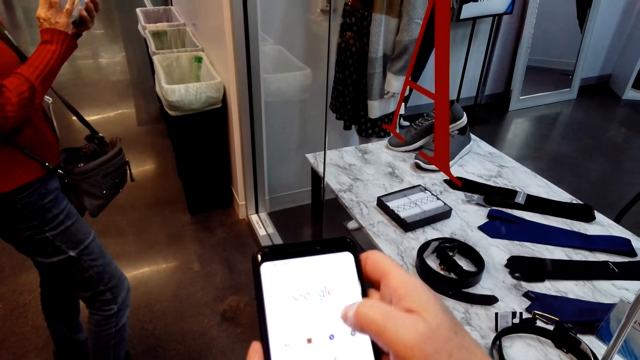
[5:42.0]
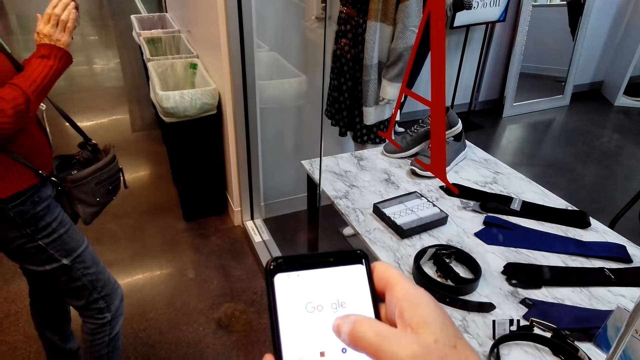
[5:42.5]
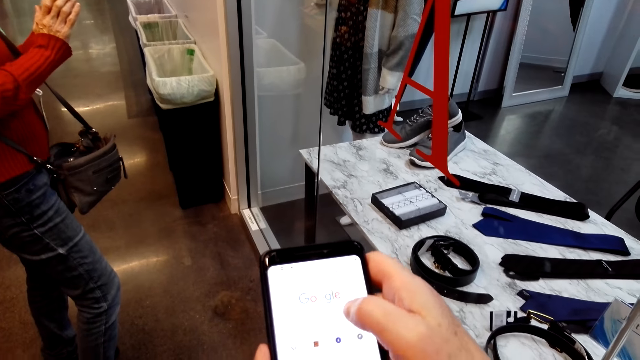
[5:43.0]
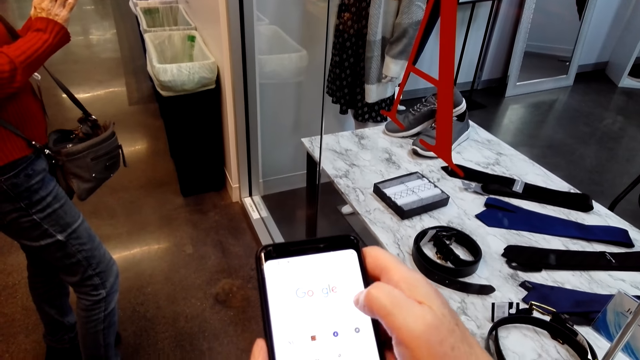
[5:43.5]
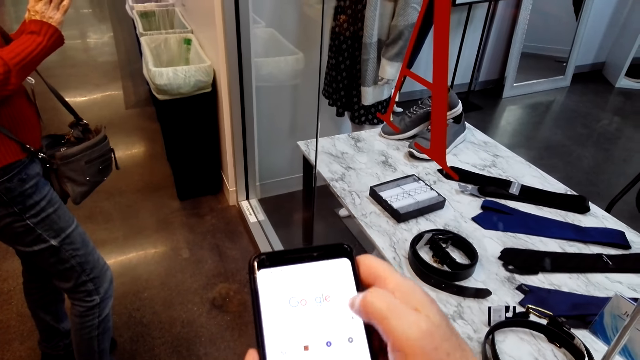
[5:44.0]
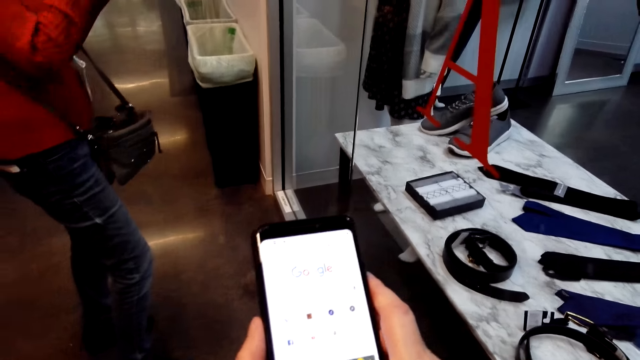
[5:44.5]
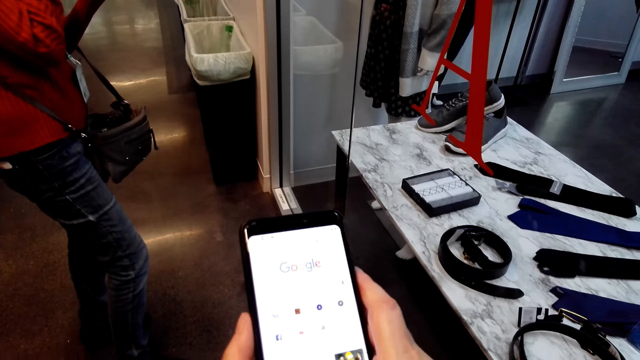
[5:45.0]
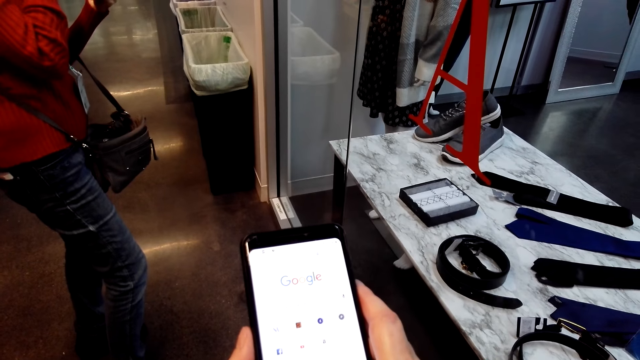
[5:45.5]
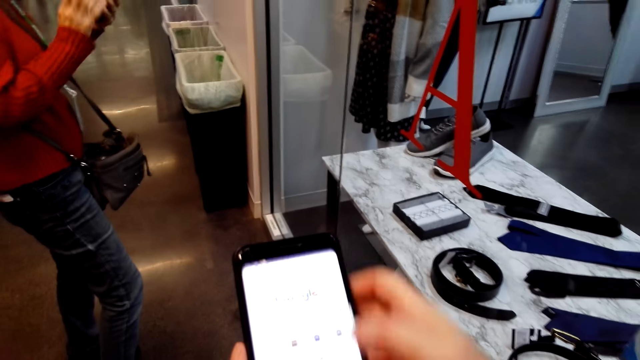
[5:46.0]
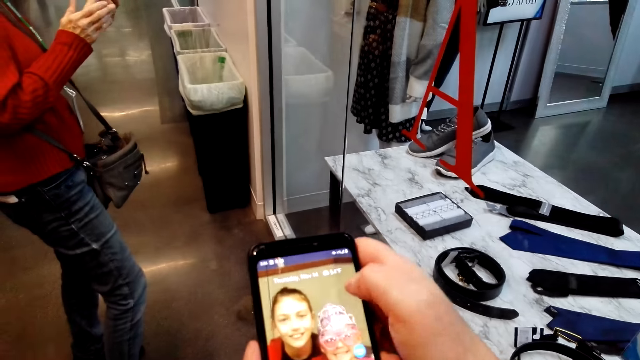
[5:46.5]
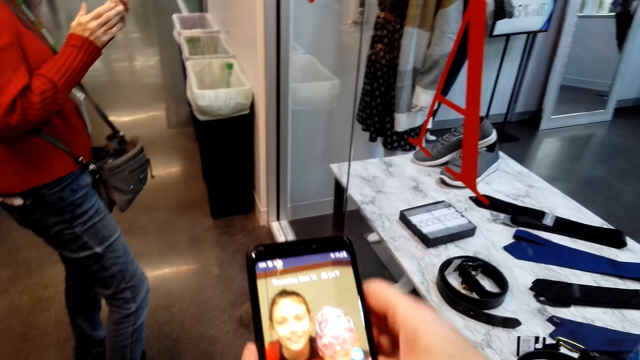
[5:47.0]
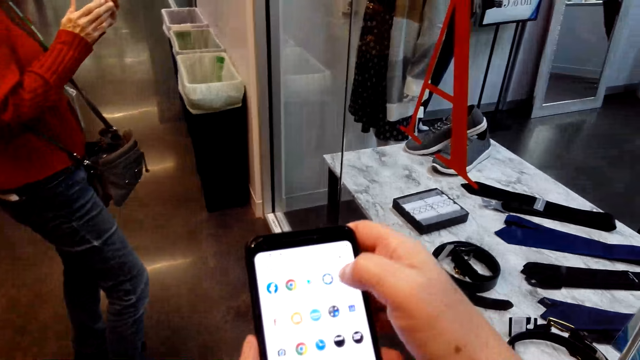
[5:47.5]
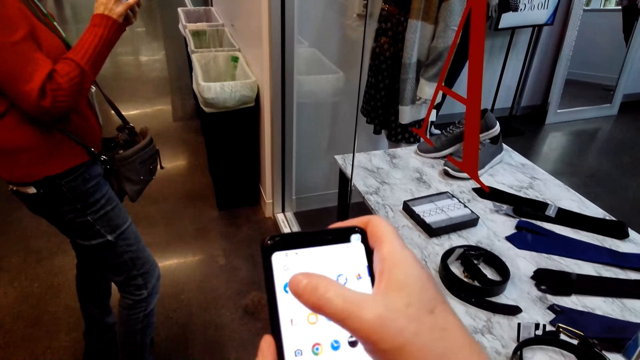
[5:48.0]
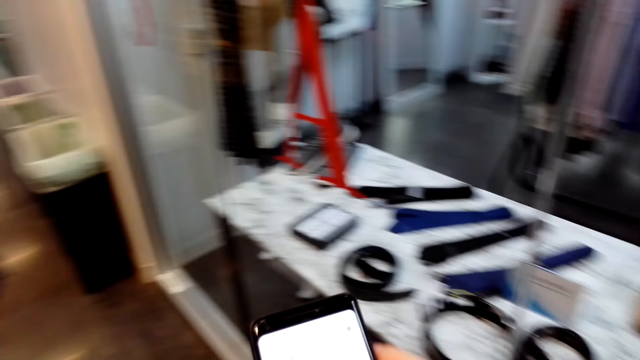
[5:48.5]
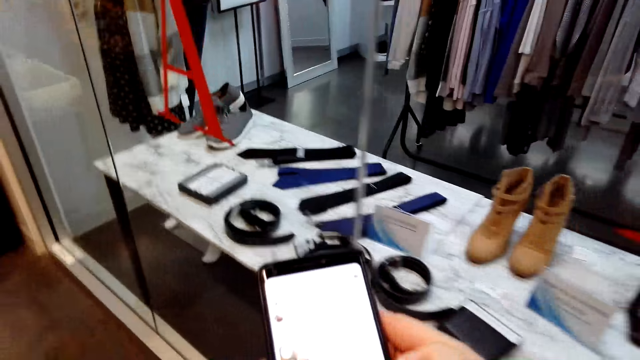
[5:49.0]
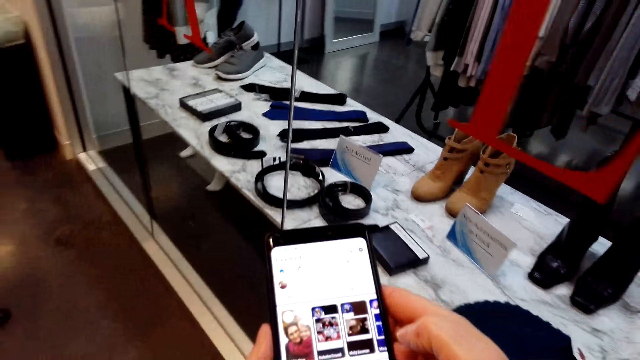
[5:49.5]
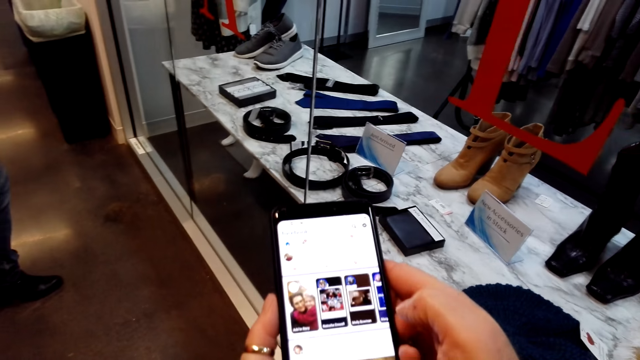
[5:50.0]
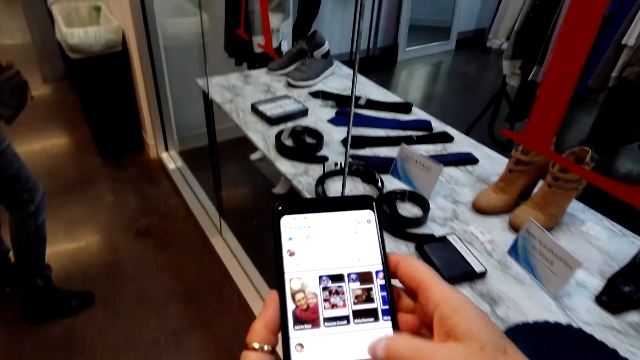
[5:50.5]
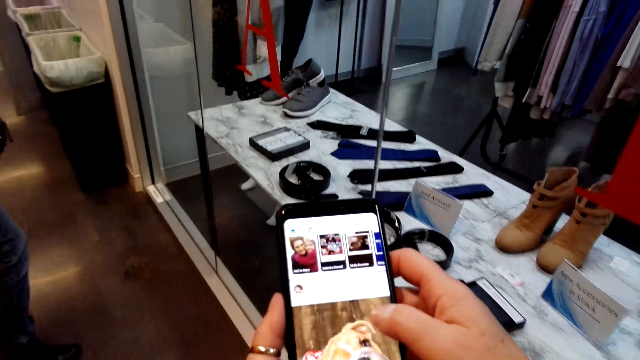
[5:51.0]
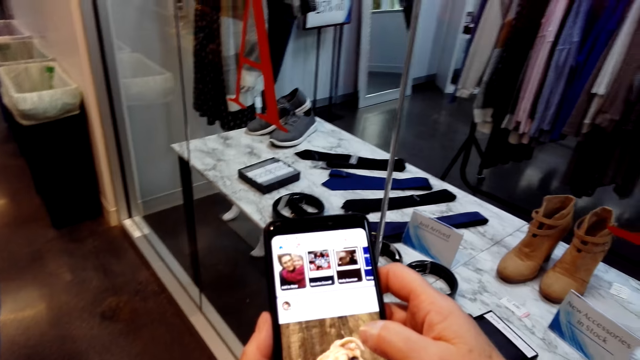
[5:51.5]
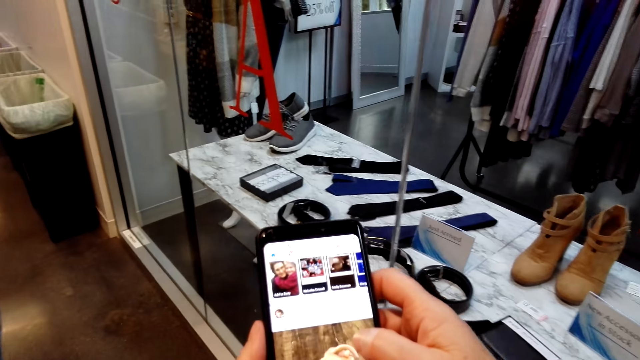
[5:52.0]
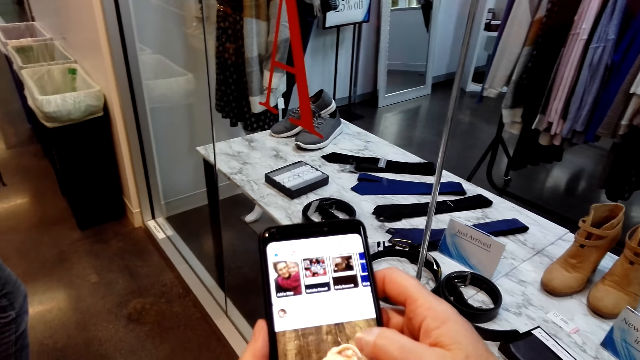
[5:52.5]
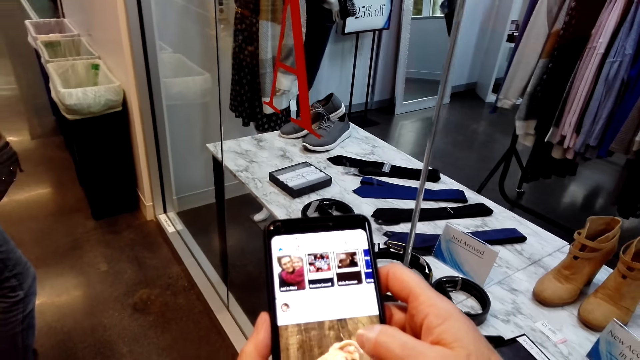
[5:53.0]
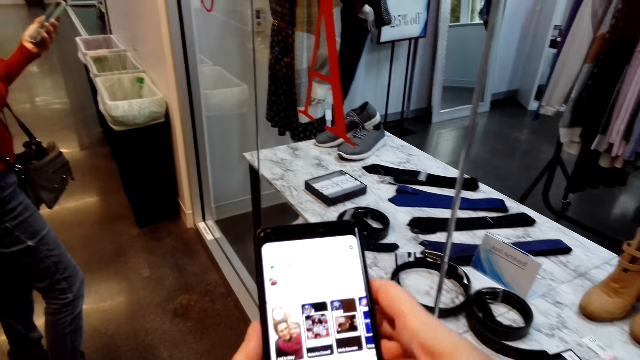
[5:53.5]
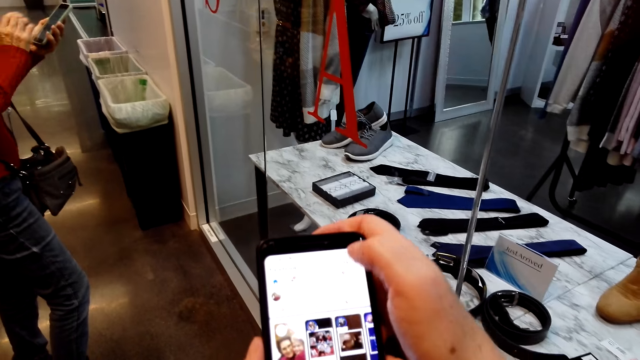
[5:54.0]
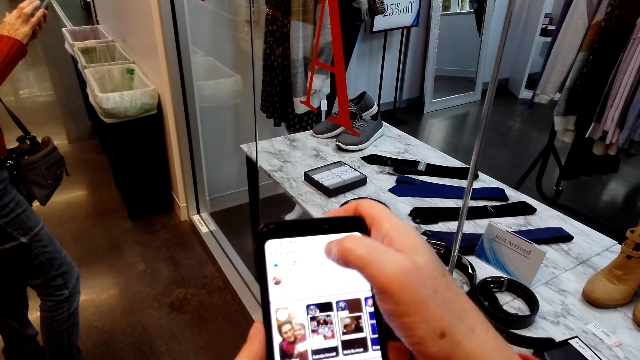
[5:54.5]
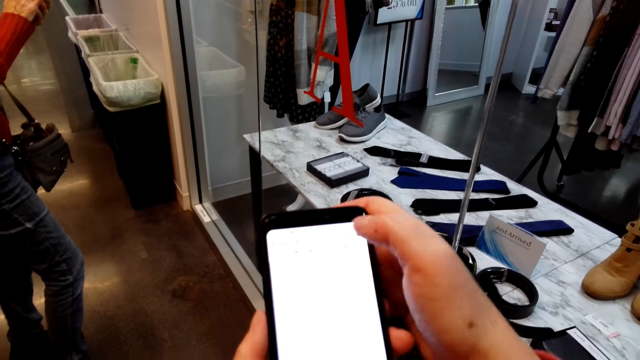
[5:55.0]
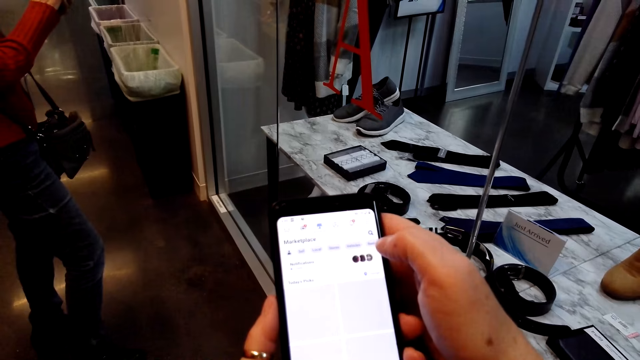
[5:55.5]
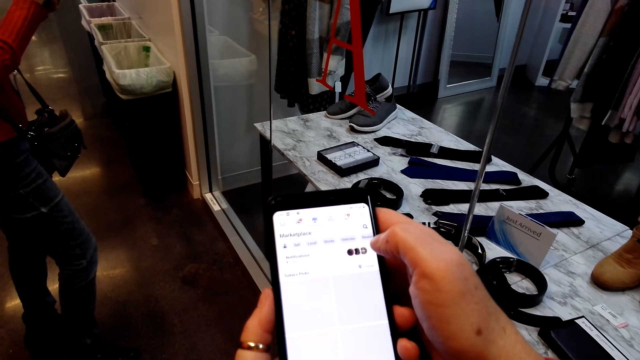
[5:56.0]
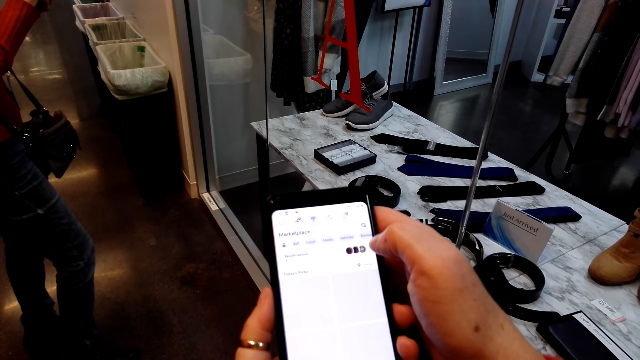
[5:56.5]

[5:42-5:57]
The camera wearer uses her phone. The lady uses the phone. The camera wearer stares at the phone. They scroll the phone. They move around. They stare at the phone. They scroll the phone.

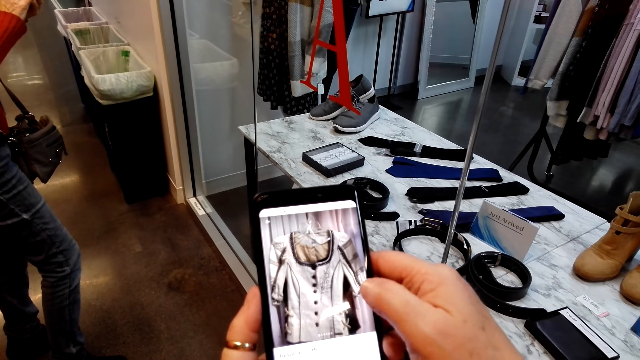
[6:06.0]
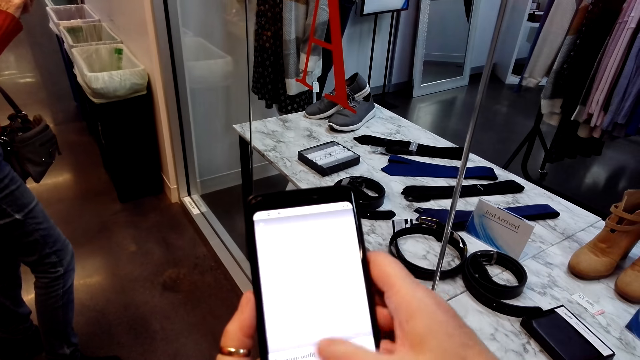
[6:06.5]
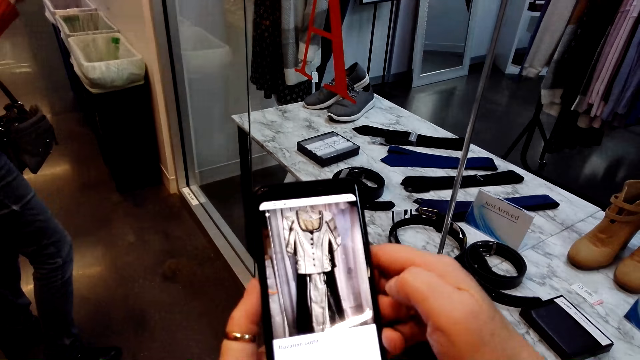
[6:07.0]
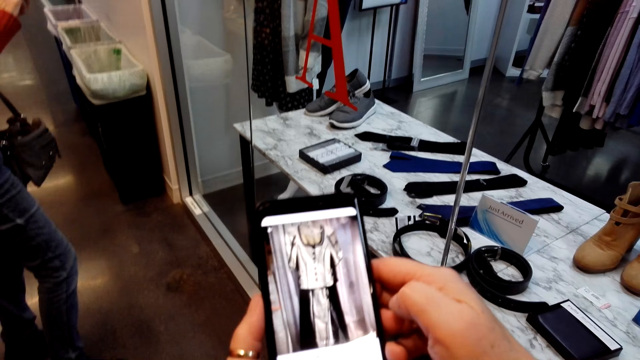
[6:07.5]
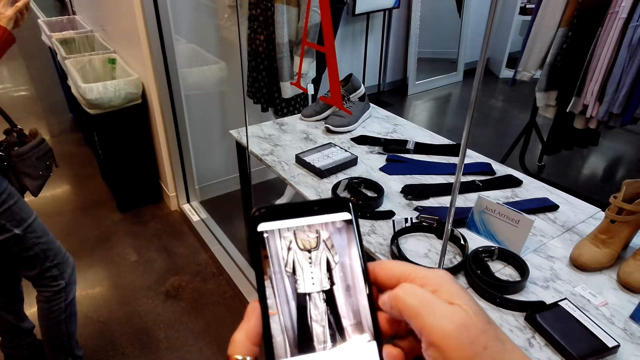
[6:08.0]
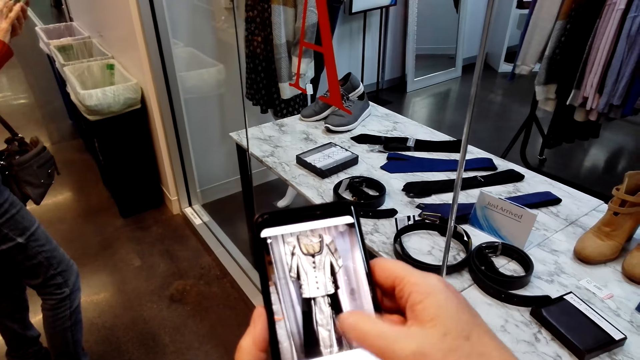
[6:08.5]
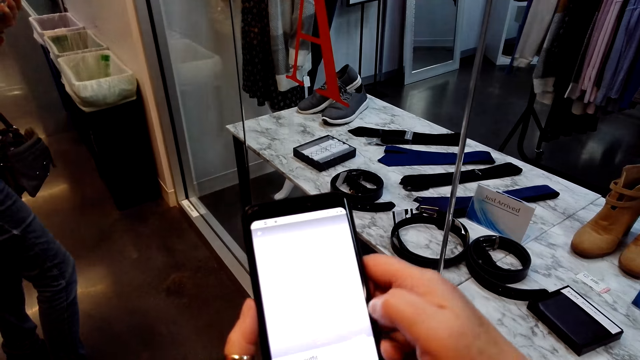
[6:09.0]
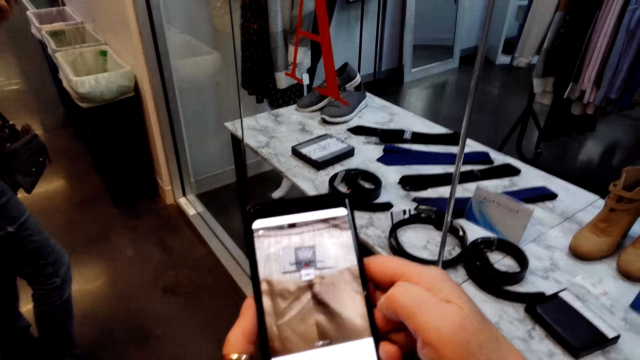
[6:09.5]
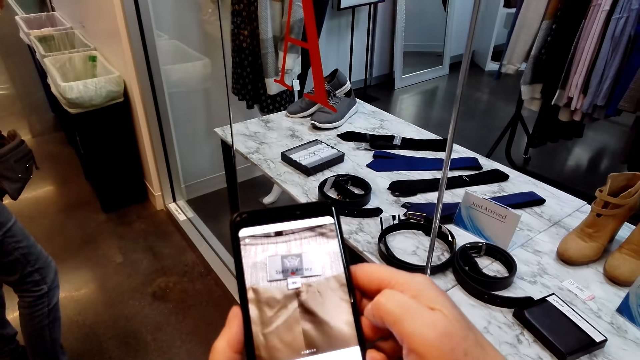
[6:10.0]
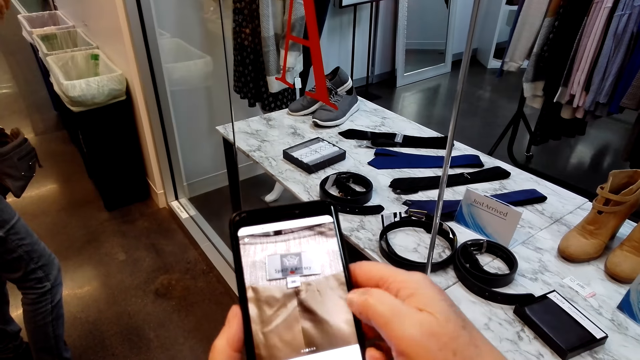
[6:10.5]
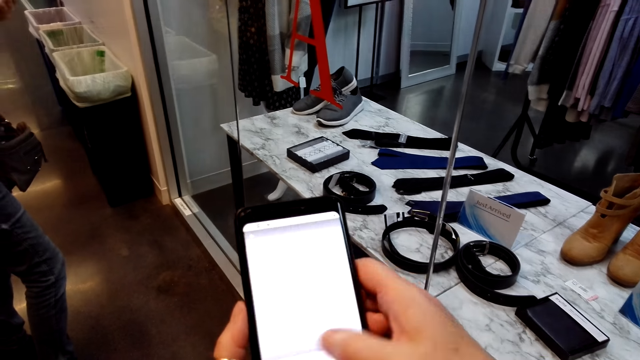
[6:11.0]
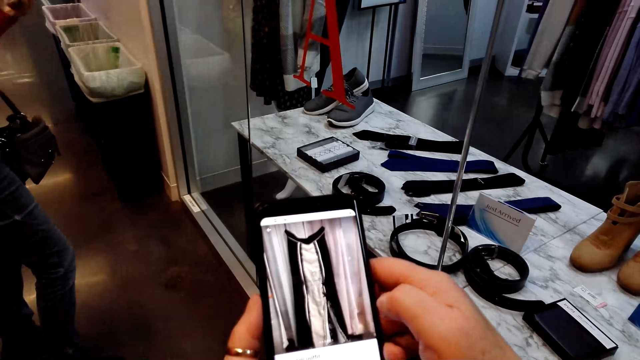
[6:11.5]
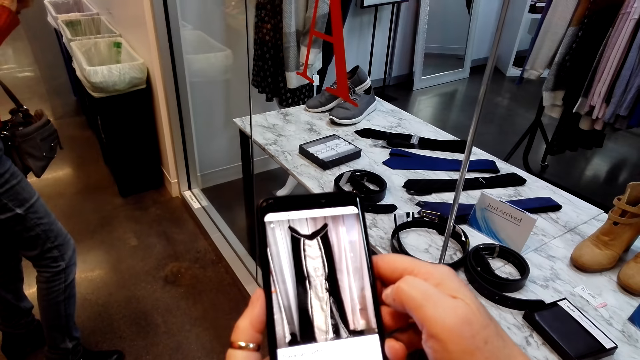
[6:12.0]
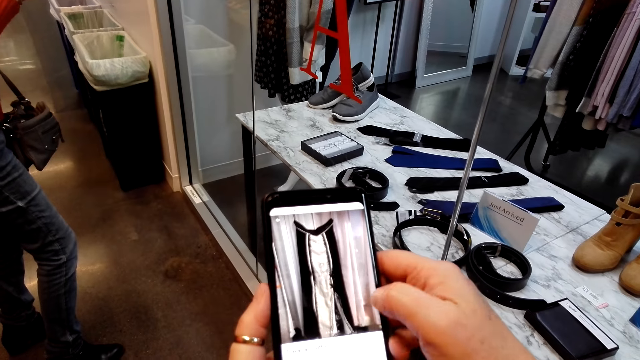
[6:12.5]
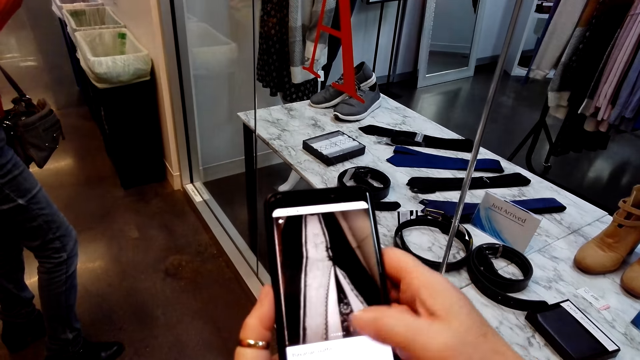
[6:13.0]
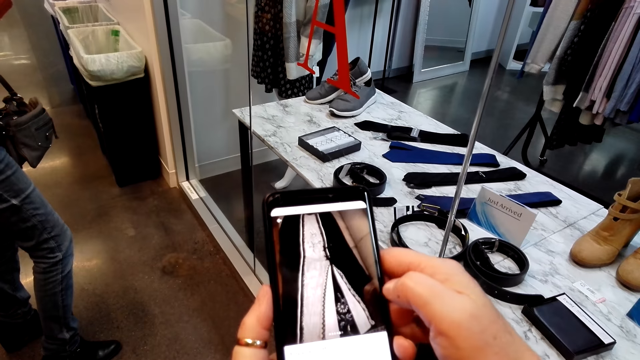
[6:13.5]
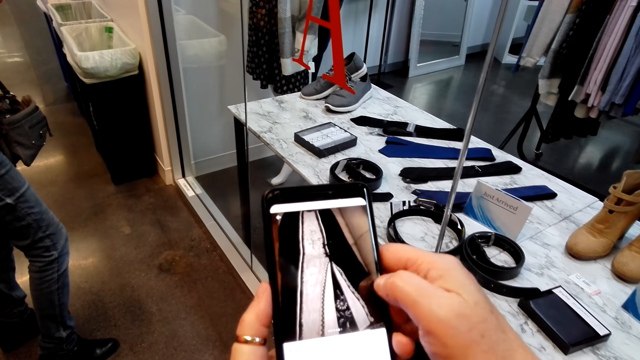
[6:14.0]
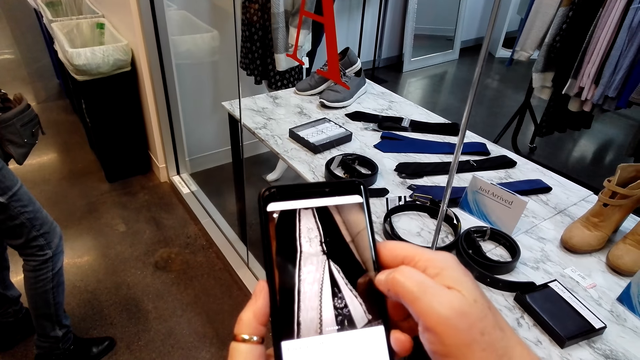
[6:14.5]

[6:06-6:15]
The camera wearer slides through images in her phone.
